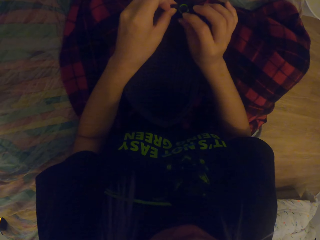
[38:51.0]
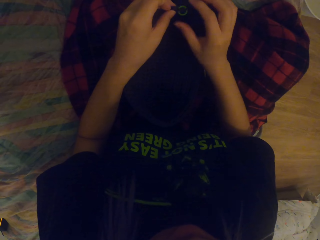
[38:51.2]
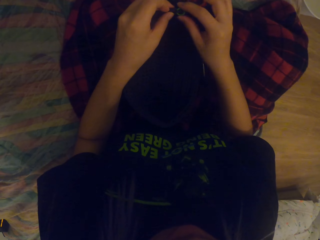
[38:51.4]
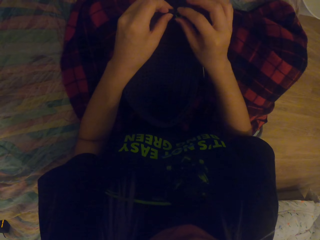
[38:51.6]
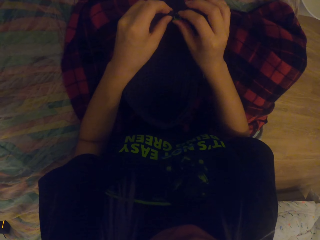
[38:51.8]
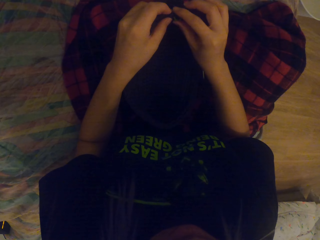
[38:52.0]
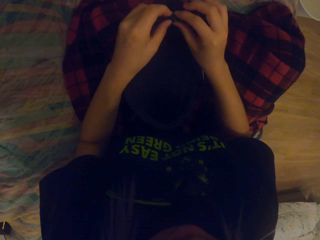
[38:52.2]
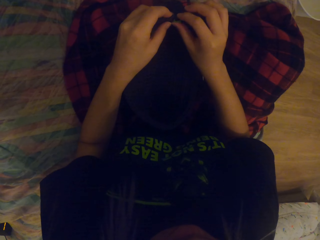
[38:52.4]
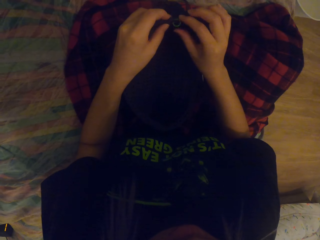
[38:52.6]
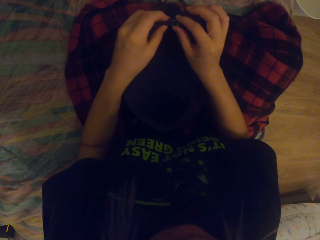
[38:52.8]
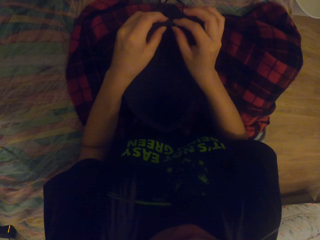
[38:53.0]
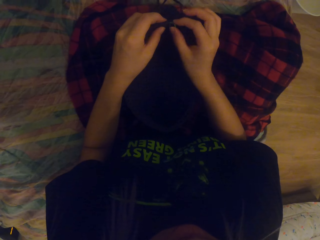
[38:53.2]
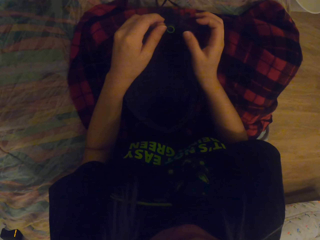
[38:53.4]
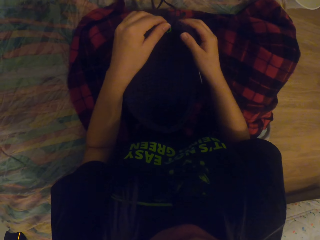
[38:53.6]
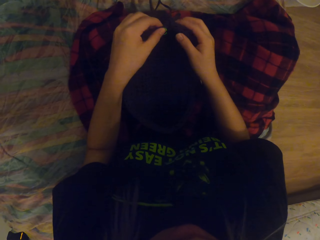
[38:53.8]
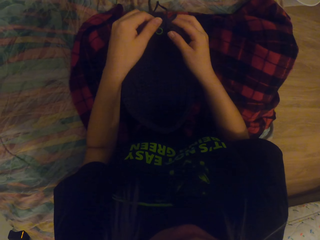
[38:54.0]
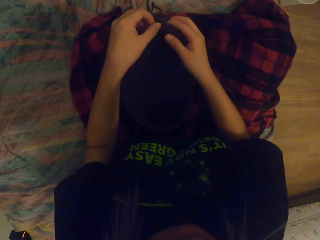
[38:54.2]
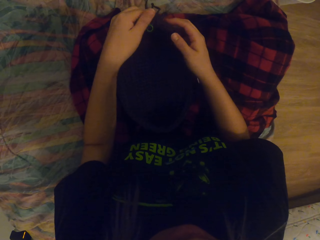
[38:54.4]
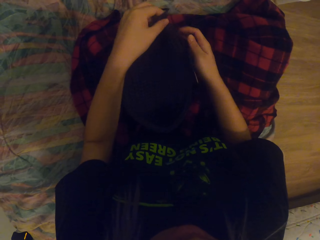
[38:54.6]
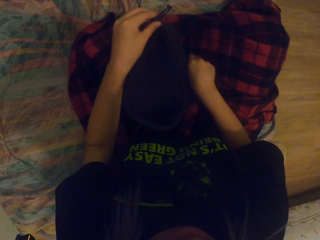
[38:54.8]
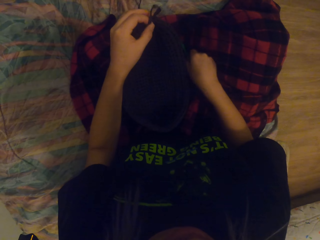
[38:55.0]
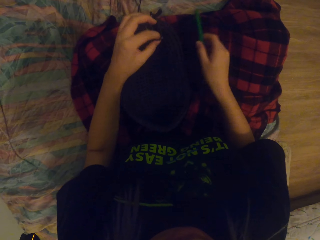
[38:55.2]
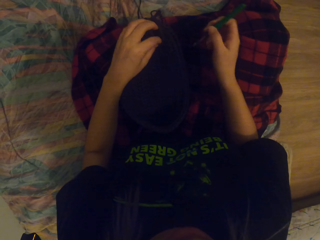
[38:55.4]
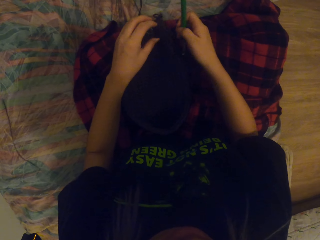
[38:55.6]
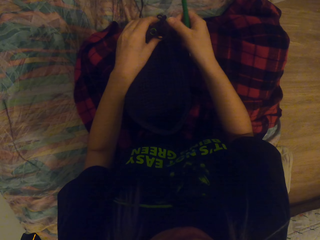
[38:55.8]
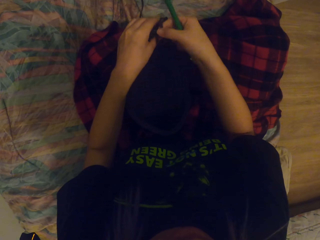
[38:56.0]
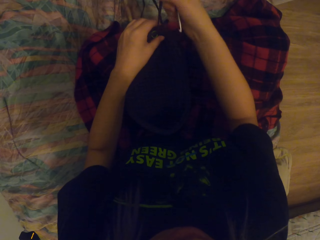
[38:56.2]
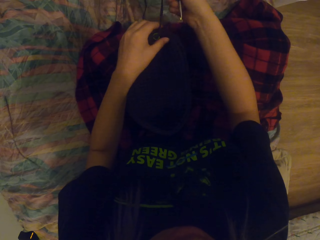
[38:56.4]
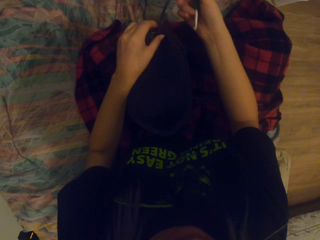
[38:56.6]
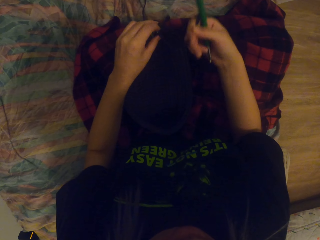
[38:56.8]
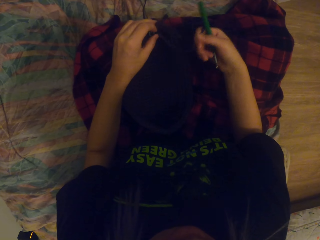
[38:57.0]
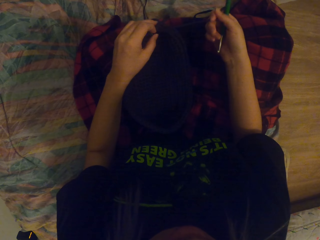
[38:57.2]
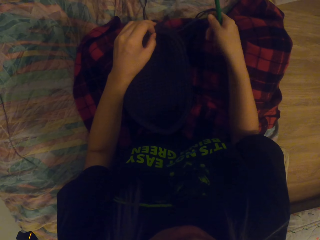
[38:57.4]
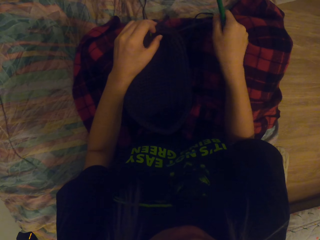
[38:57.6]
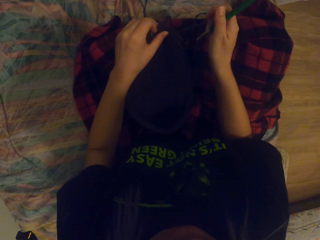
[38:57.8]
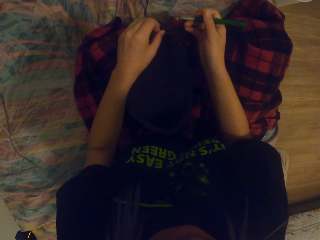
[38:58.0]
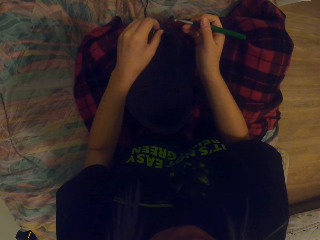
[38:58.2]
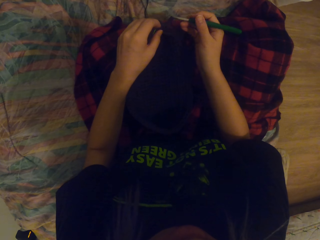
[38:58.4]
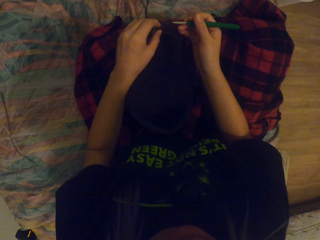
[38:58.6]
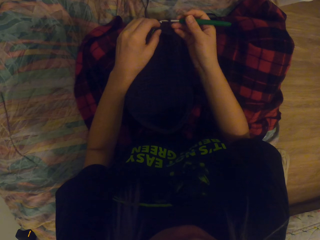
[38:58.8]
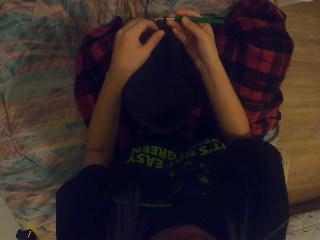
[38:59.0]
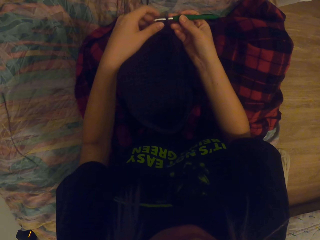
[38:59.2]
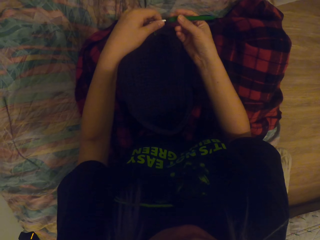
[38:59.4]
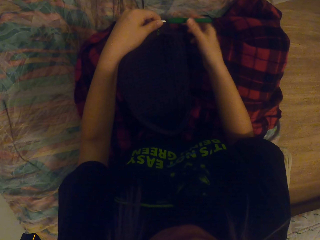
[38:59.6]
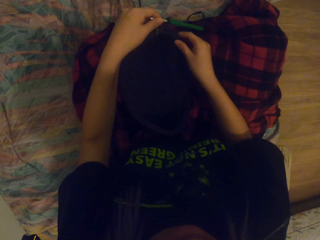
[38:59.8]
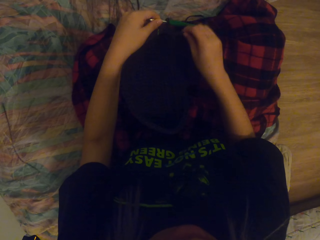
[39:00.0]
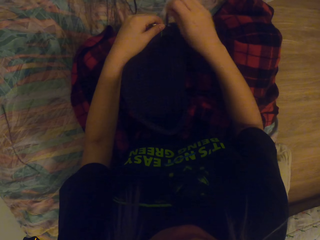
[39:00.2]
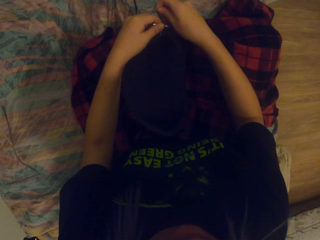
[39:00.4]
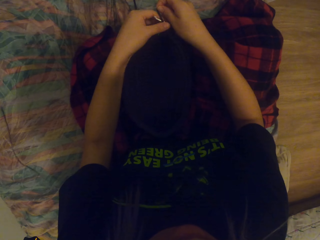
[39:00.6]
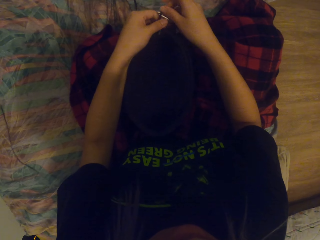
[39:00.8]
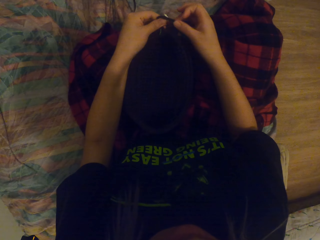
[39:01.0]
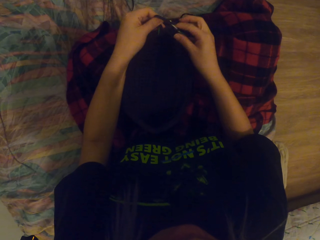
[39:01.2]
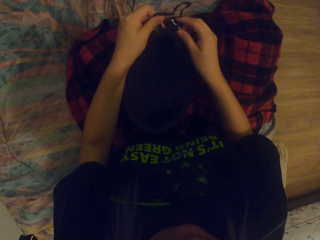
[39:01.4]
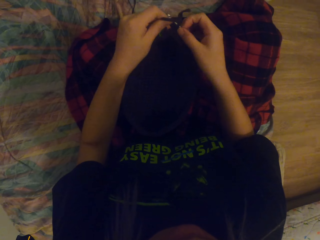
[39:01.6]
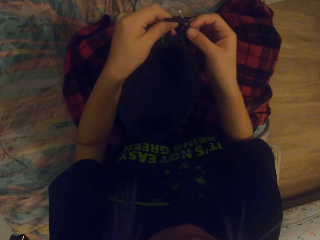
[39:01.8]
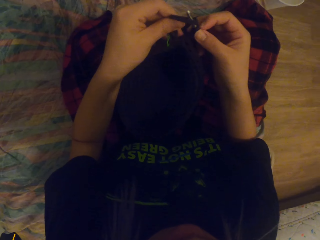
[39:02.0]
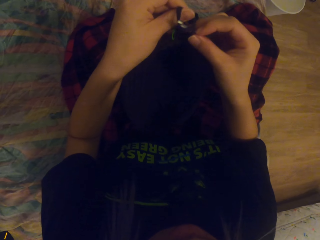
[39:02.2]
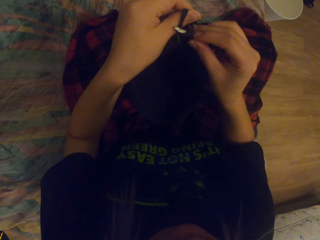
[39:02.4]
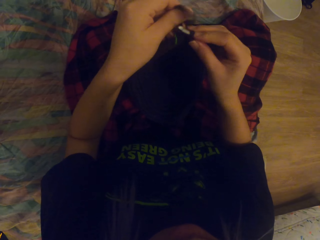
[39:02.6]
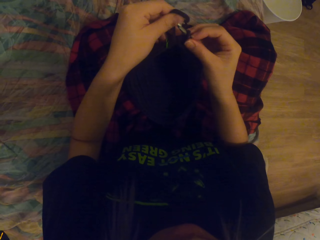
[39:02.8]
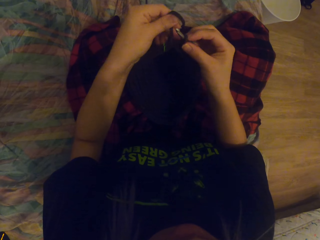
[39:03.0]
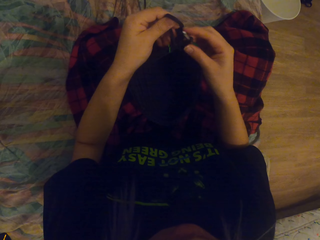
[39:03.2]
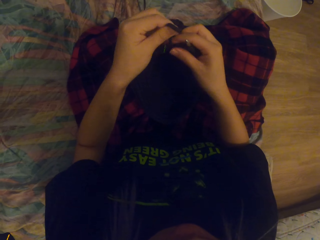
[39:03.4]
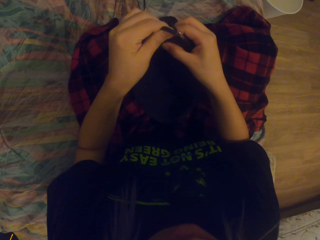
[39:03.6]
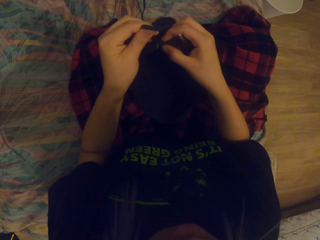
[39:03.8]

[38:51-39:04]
The camera wearer picks up the crochet hook. They hold the crochet up. They pull up the thread. They hold a string. They crochet the thread in. They fold the string around the crochet hook.

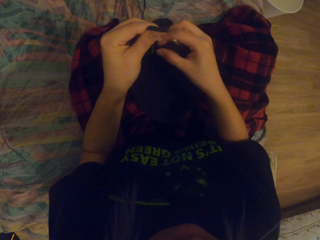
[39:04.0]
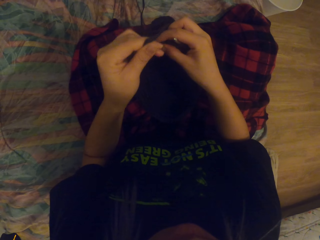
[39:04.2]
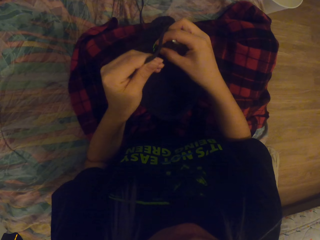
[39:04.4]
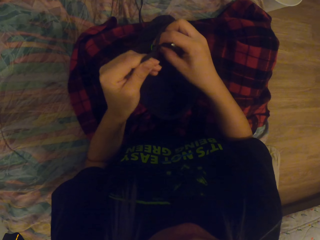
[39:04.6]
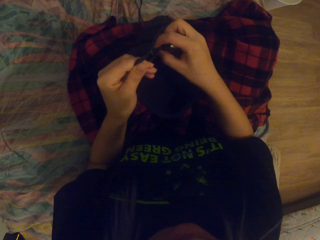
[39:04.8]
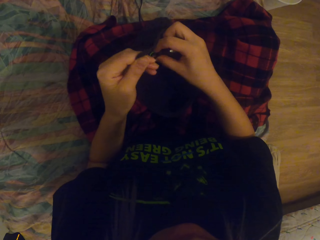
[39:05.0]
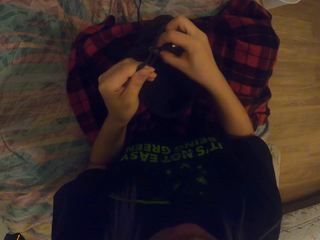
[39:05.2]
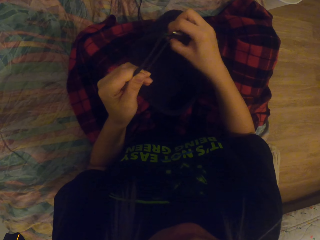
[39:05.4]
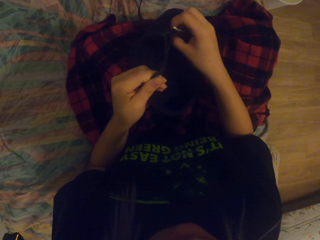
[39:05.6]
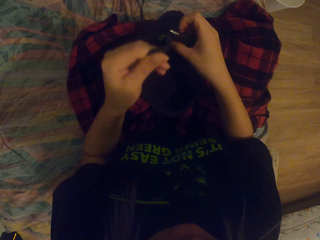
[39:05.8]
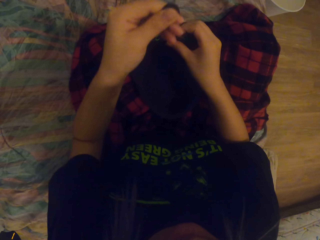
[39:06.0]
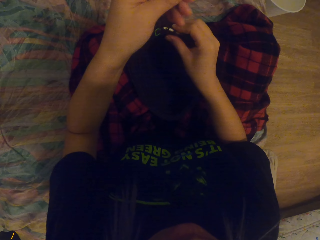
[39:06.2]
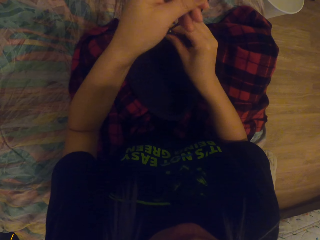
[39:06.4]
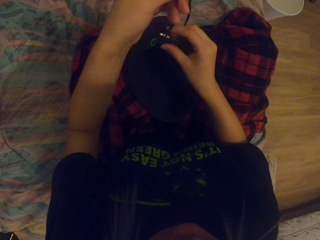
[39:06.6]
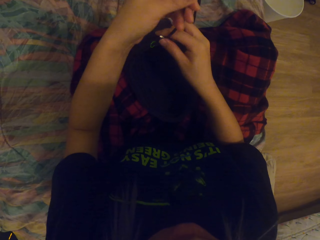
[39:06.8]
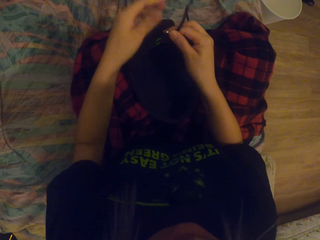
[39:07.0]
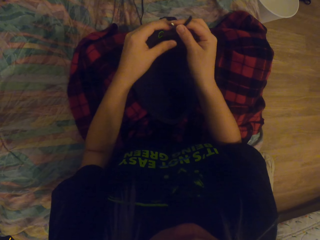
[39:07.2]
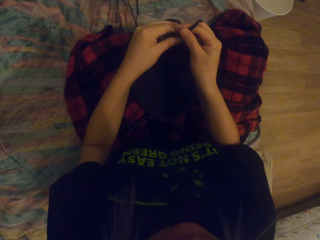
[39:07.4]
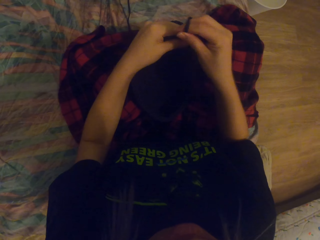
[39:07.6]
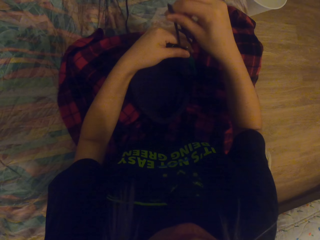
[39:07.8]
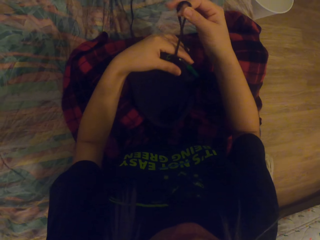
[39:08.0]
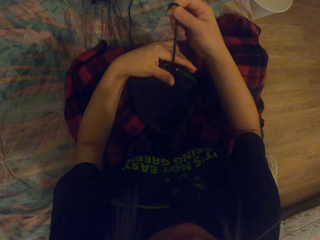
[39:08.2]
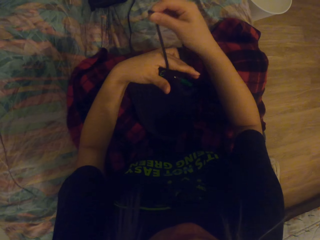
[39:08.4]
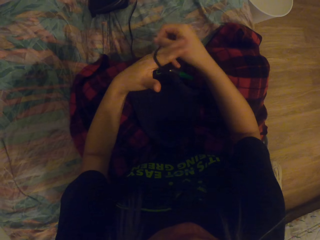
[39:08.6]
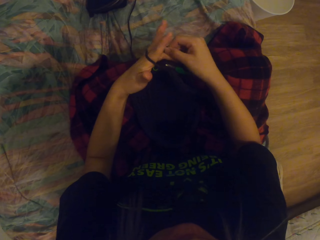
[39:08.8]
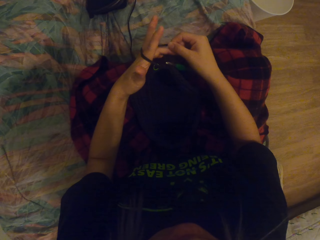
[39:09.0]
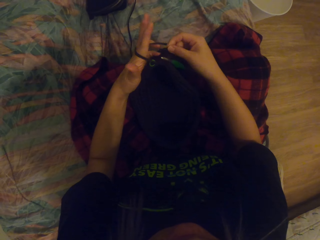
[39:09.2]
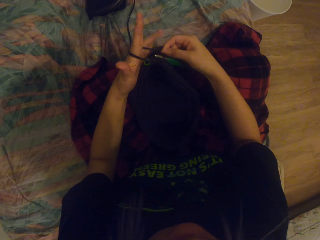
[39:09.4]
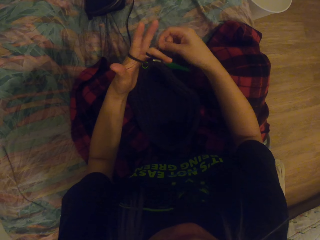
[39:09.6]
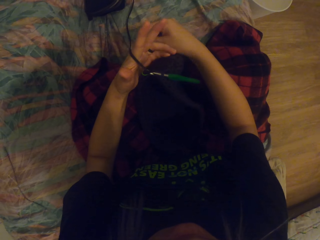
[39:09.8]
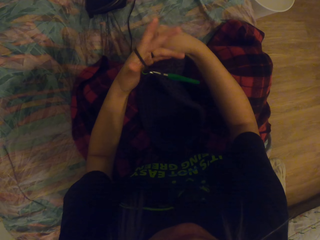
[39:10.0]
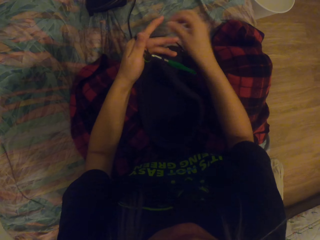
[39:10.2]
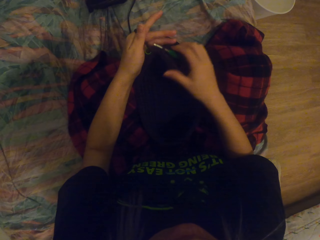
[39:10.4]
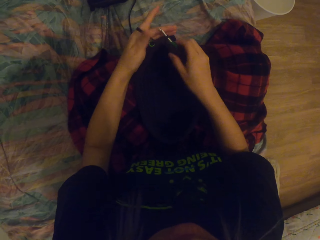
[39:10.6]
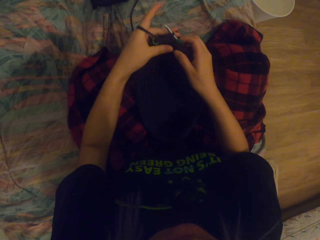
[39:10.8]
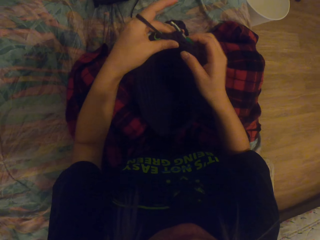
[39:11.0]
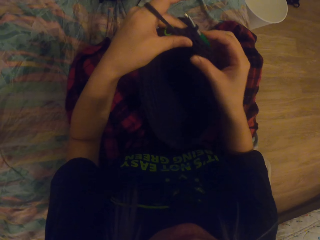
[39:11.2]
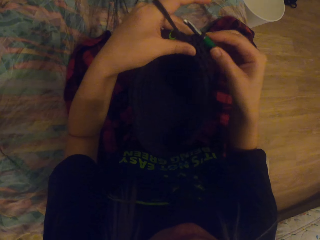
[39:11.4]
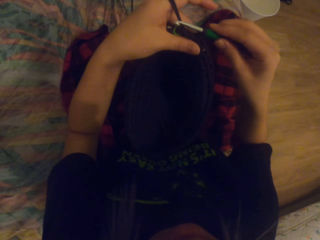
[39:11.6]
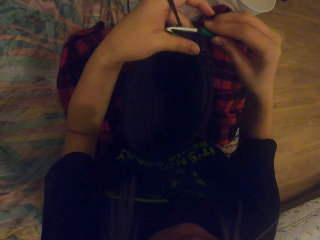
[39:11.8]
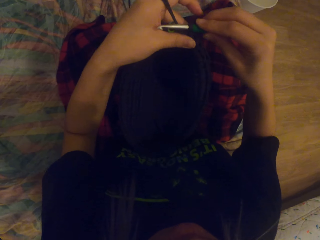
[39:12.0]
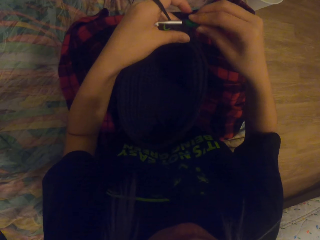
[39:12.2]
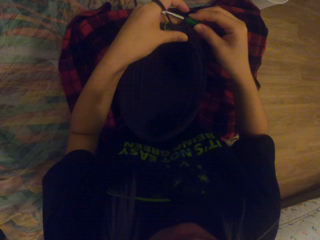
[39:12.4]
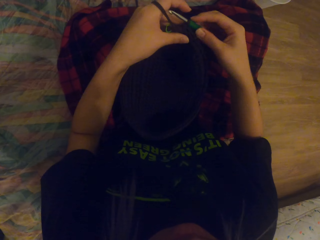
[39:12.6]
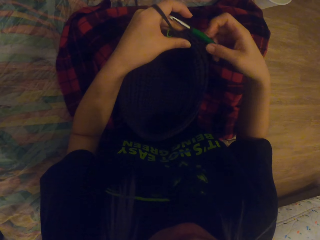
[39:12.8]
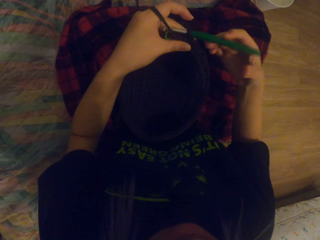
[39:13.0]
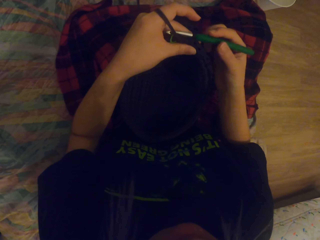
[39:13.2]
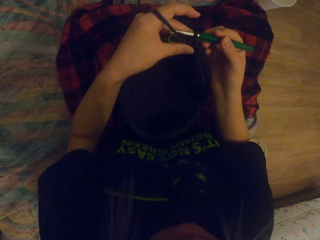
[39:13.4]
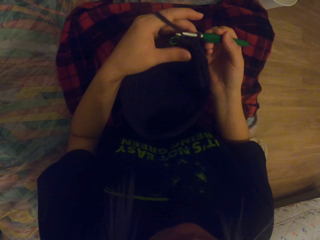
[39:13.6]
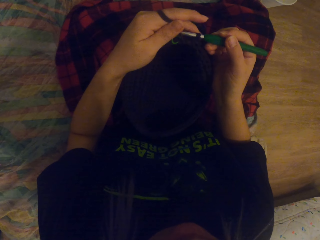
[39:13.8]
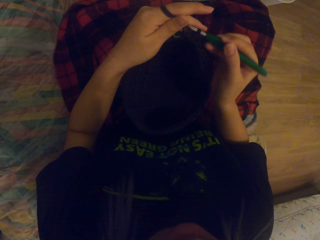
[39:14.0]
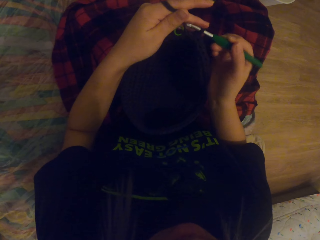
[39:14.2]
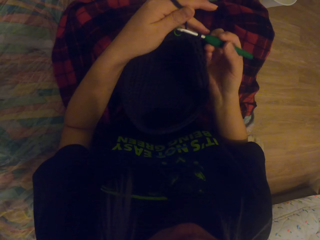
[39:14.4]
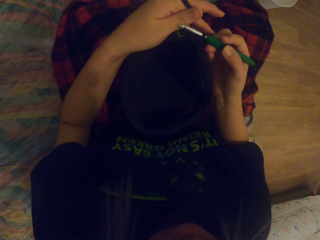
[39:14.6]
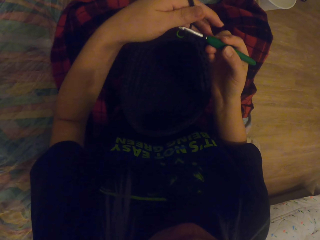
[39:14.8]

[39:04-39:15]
The camera wearer lifts up the thread. She stretches the string. She folds the string around her fingers. She rolls the thread on the left hand. She lifts up the bag. She holds the crochet hook.
